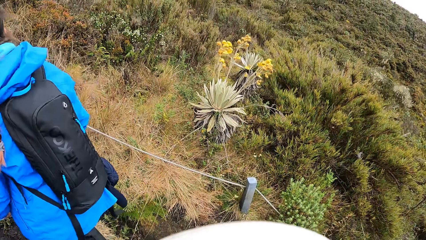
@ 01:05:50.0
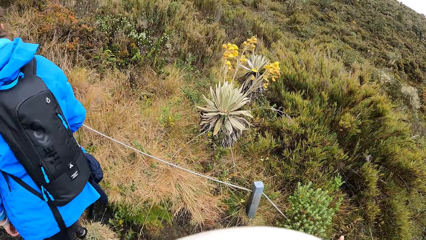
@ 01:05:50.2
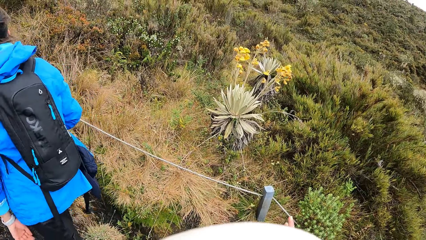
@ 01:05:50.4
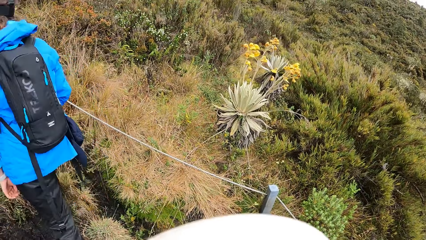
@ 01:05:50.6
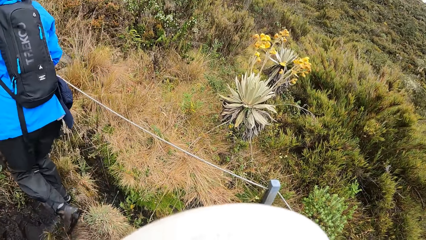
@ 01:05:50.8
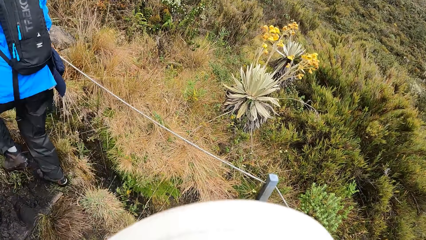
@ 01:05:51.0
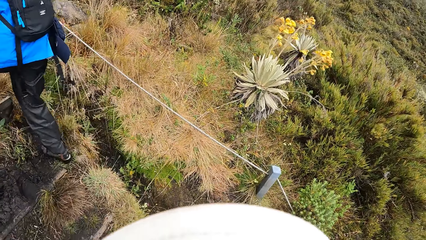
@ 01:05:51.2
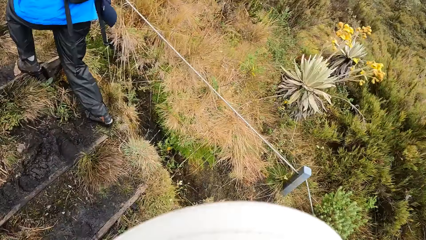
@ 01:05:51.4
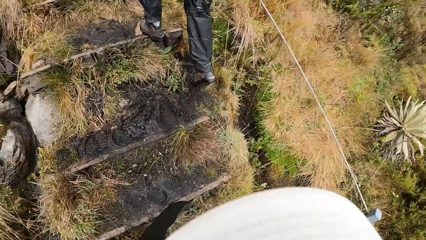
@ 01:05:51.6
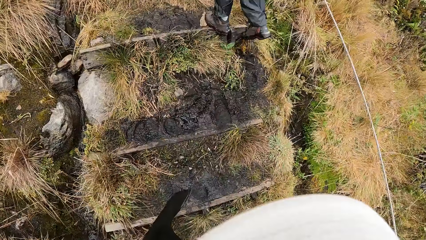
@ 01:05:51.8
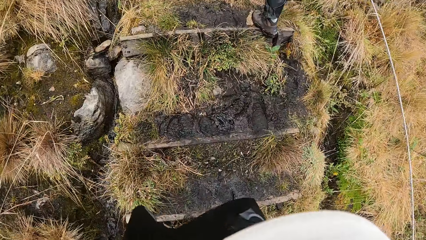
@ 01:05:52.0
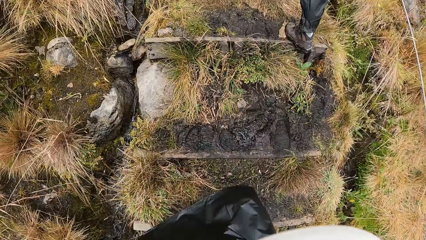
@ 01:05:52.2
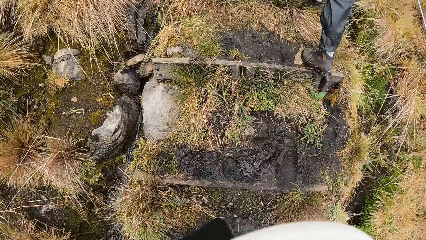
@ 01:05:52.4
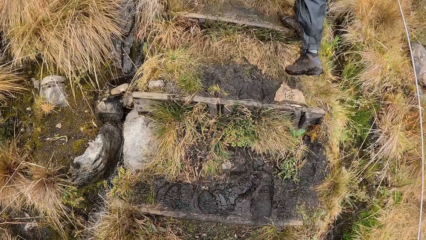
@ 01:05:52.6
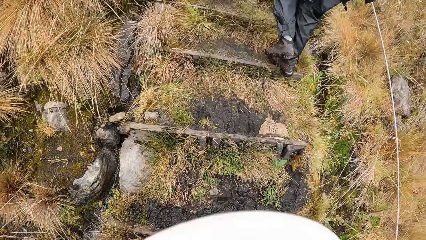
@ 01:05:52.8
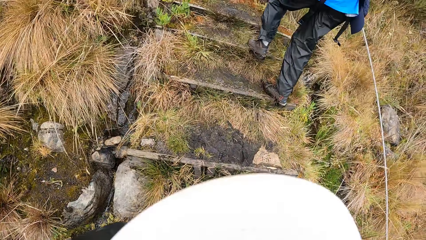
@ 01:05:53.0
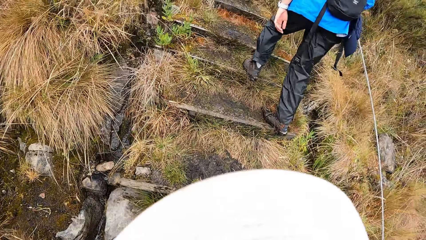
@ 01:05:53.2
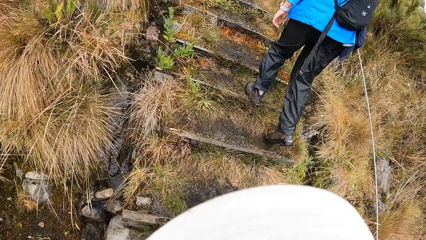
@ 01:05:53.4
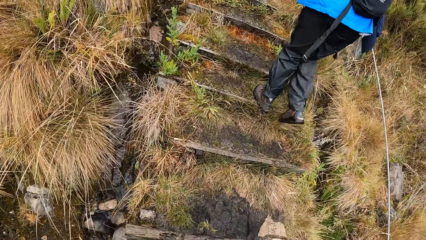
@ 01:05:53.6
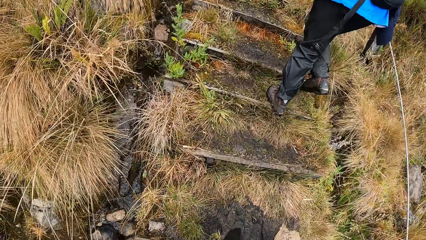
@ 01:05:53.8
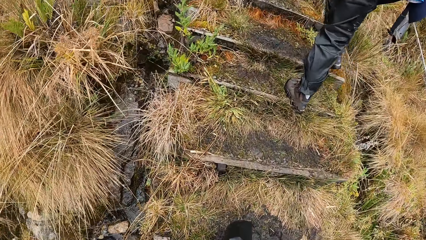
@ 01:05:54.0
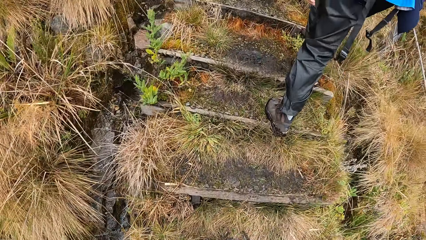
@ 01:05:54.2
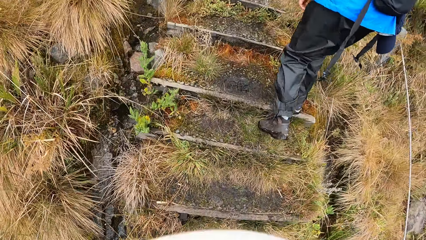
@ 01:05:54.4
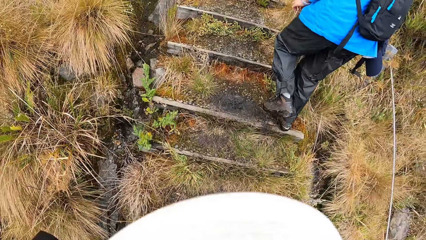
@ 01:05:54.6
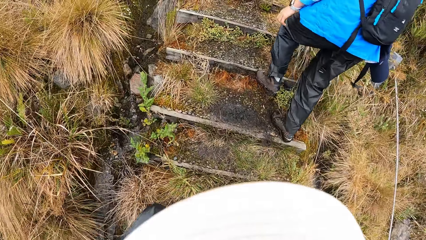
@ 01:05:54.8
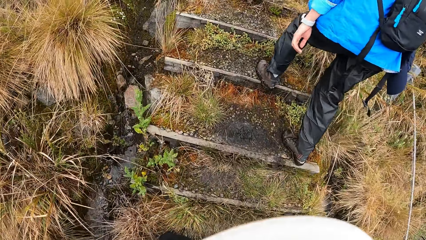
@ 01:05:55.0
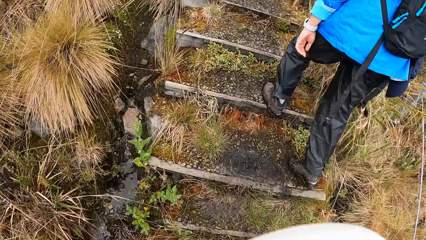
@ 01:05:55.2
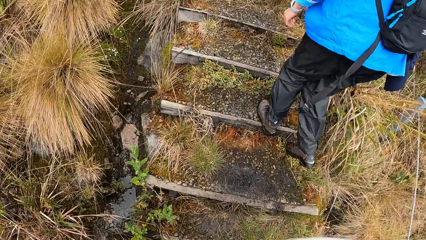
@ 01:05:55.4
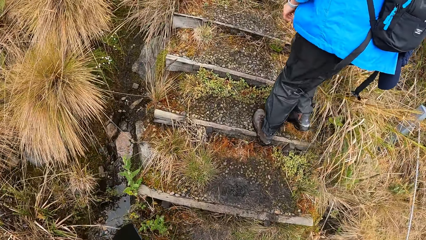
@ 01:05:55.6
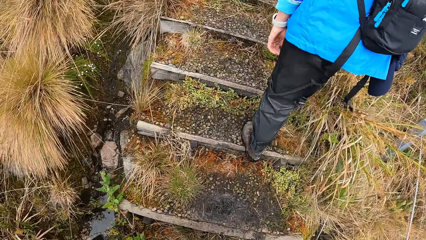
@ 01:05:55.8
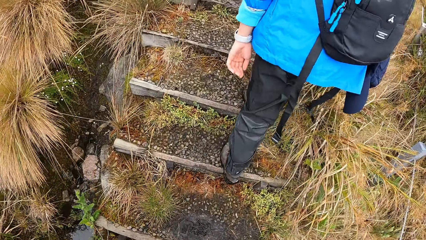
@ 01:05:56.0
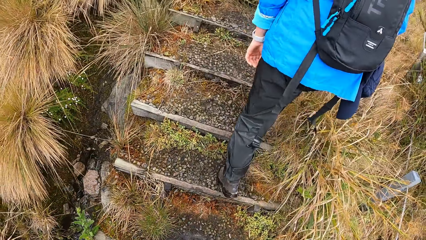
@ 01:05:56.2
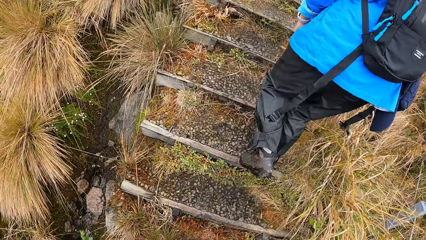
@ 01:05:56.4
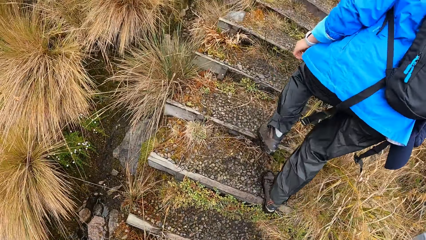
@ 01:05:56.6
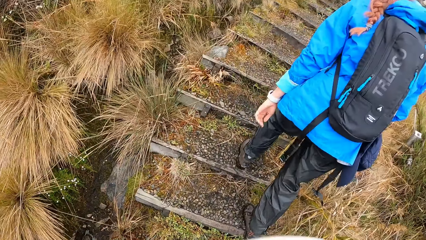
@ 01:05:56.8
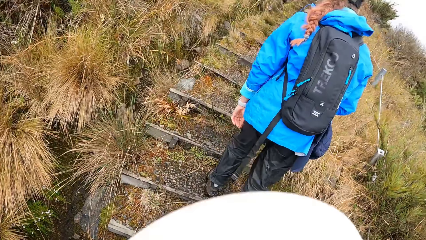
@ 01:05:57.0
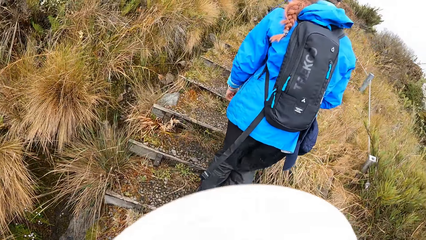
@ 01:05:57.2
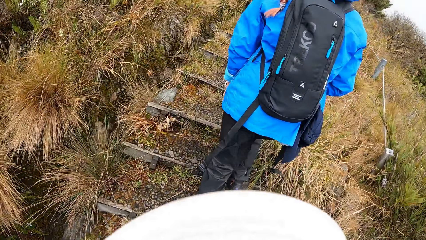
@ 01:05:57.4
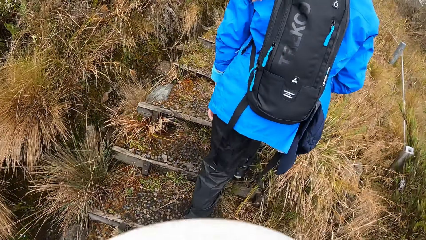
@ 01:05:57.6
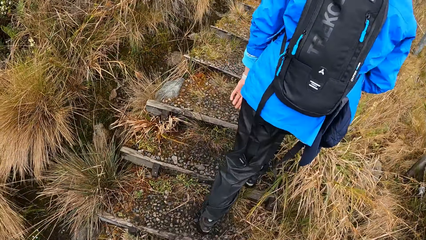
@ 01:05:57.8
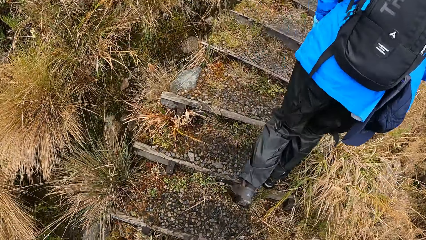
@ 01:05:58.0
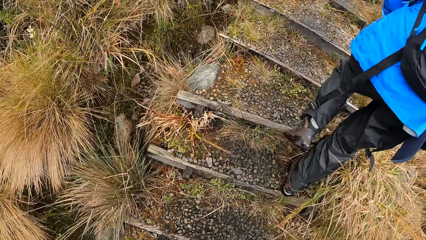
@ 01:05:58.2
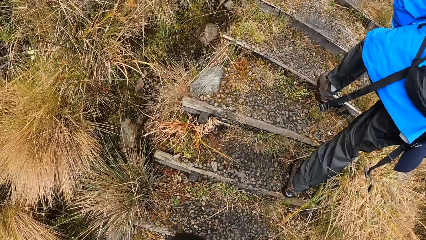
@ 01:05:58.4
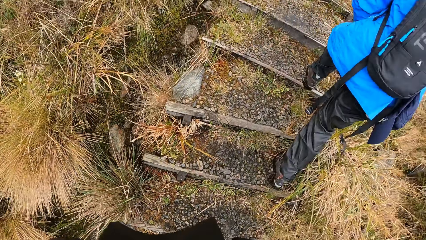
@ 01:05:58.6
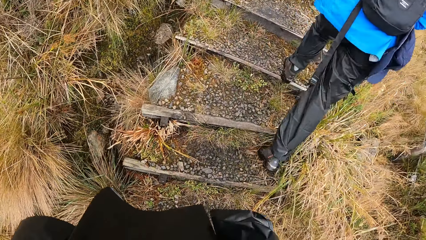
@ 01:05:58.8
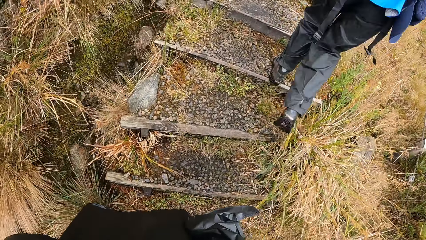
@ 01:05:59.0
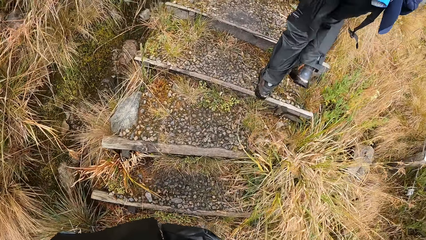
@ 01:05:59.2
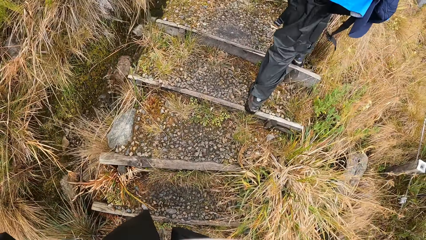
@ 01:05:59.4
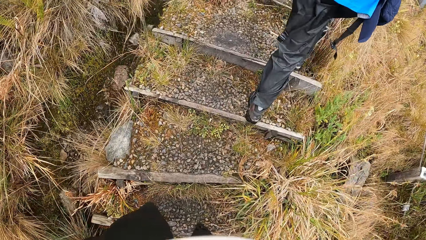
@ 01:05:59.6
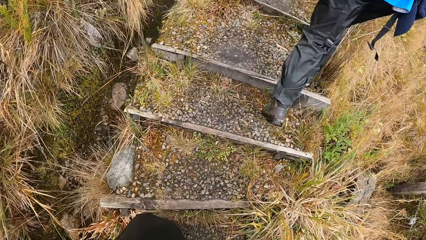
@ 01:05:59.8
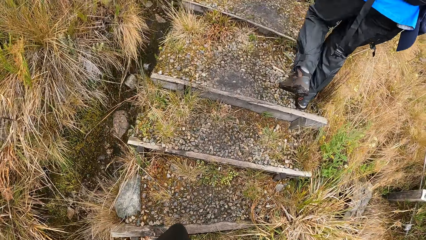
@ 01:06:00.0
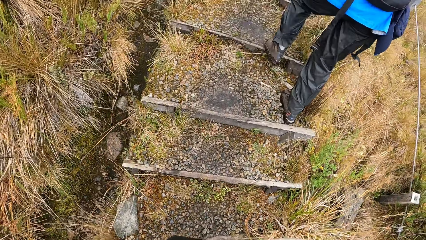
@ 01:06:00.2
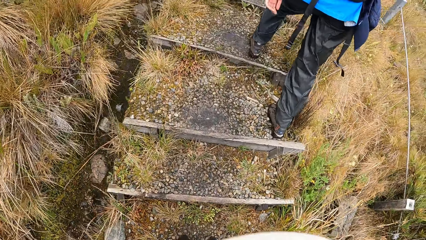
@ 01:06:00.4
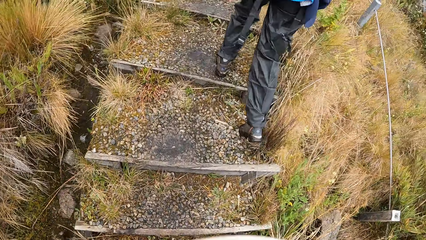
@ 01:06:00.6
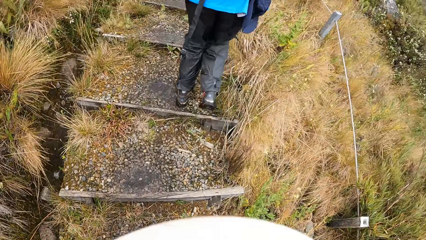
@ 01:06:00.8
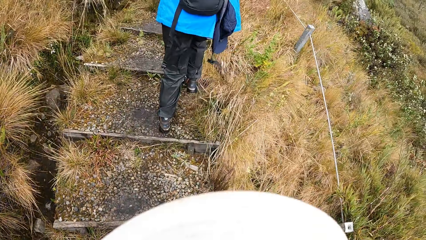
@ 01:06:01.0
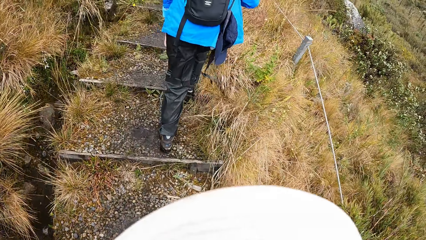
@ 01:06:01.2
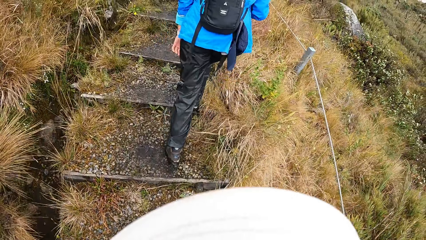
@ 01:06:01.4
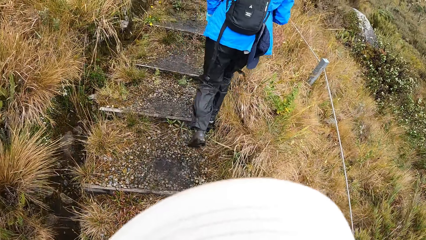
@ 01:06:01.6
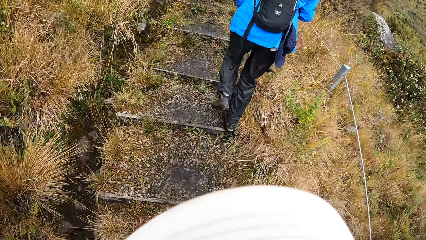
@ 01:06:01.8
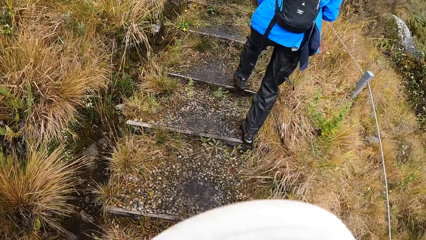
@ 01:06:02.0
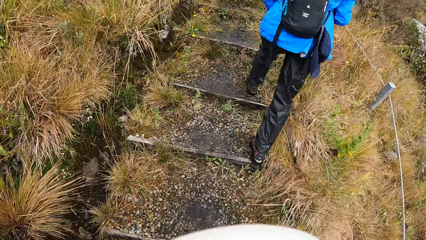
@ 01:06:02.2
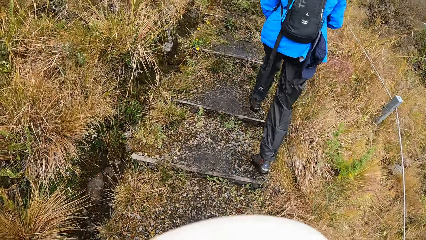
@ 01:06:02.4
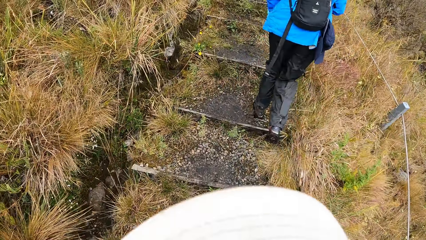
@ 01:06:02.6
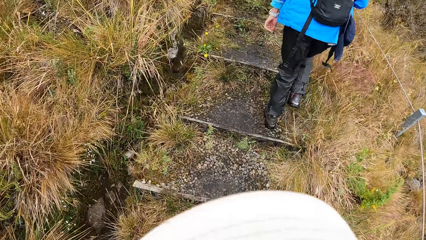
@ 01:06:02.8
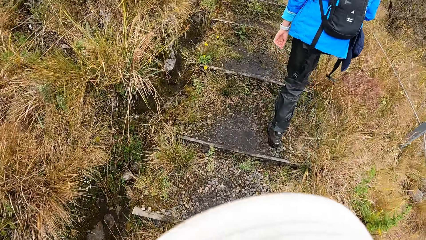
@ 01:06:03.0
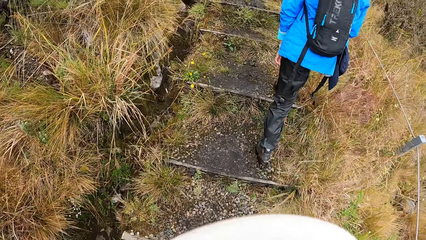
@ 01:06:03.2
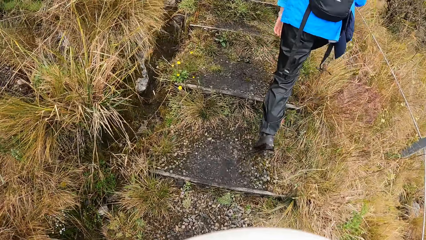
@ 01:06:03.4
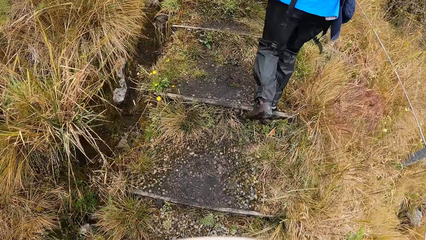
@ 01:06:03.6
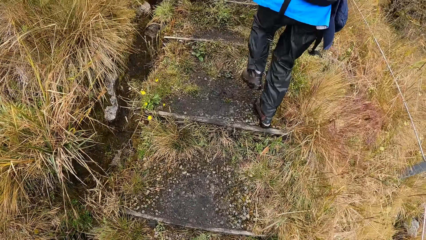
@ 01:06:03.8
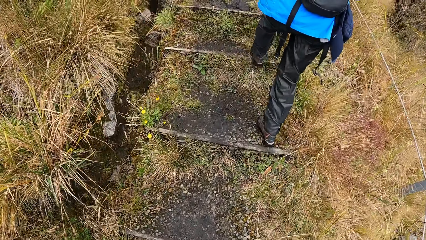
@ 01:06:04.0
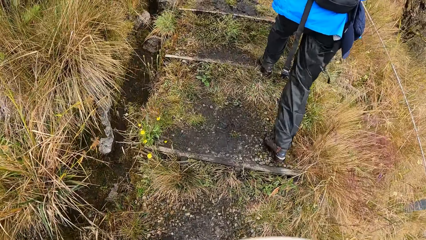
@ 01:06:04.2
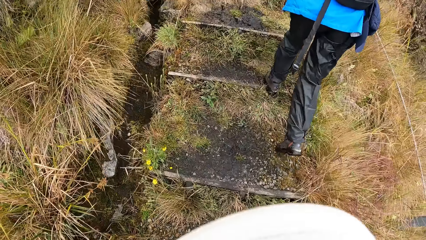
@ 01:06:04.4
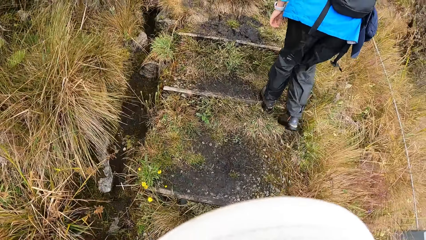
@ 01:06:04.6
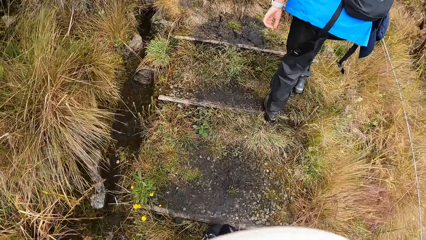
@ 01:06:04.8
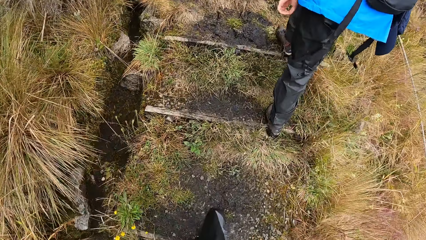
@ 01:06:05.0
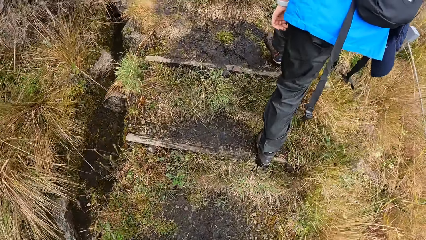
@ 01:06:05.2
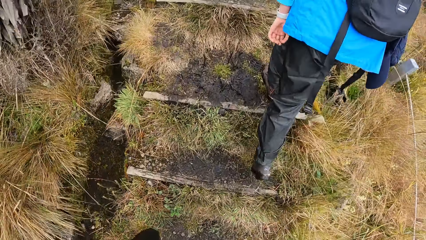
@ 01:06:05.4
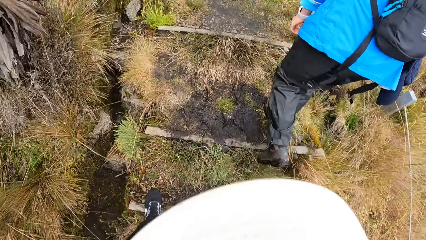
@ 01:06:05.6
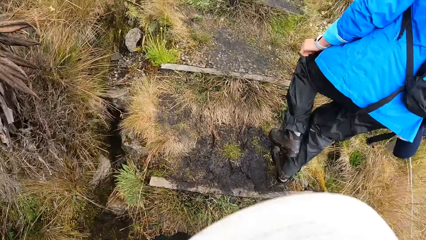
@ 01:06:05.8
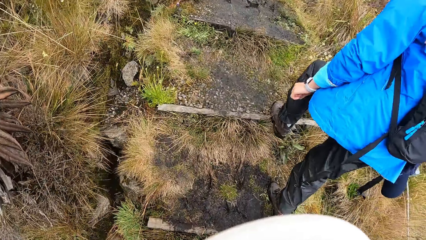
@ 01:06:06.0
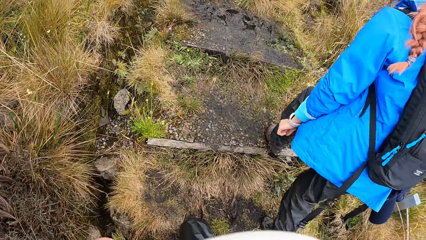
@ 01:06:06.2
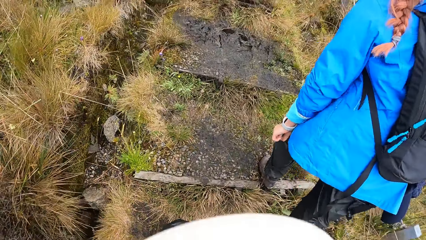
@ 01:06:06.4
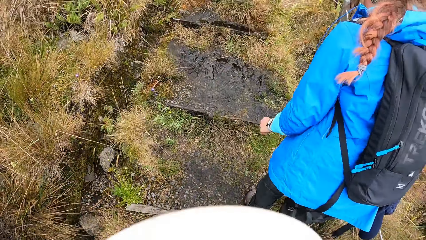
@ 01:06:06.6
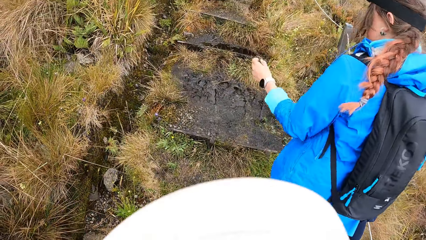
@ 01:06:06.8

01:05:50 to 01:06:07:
The camera wearer walks on the road towards the forest.
